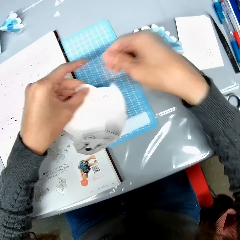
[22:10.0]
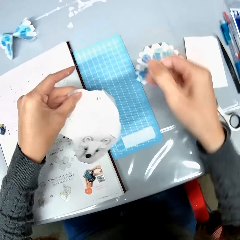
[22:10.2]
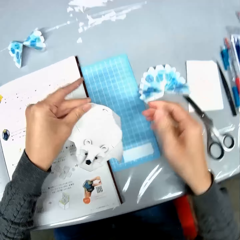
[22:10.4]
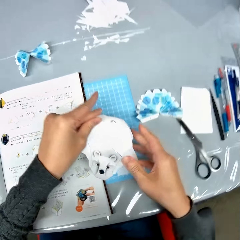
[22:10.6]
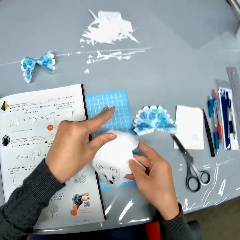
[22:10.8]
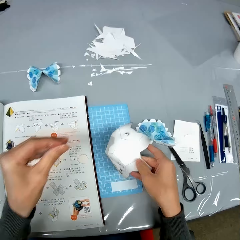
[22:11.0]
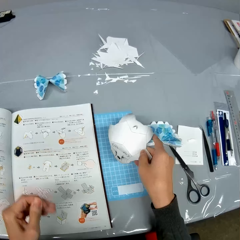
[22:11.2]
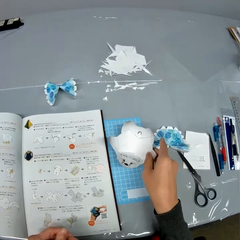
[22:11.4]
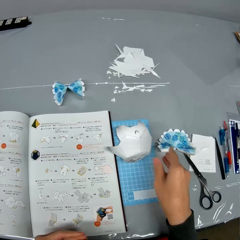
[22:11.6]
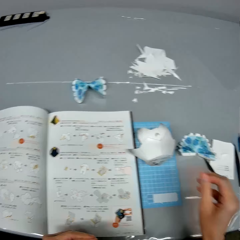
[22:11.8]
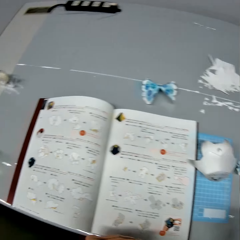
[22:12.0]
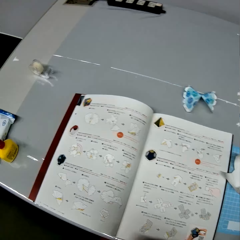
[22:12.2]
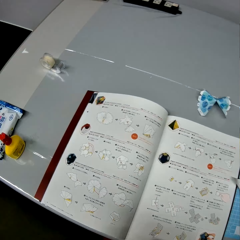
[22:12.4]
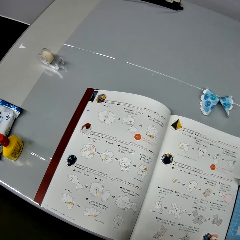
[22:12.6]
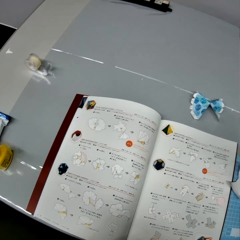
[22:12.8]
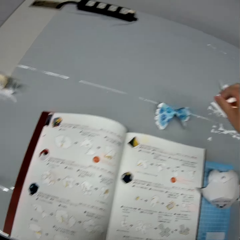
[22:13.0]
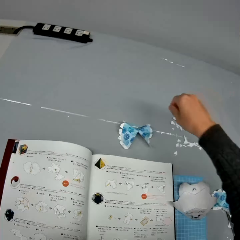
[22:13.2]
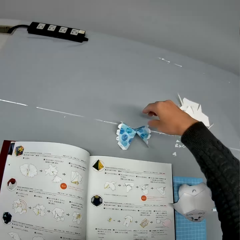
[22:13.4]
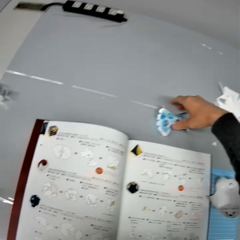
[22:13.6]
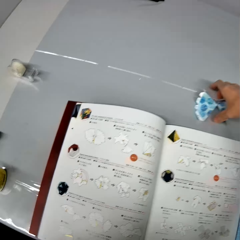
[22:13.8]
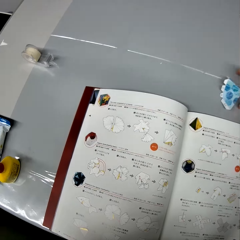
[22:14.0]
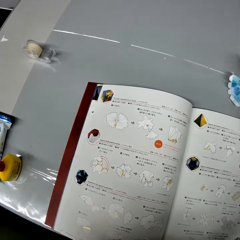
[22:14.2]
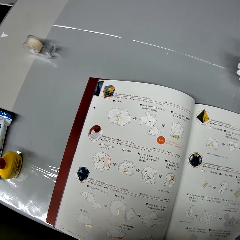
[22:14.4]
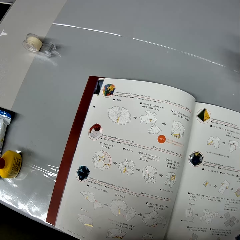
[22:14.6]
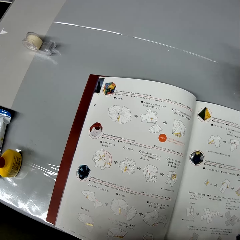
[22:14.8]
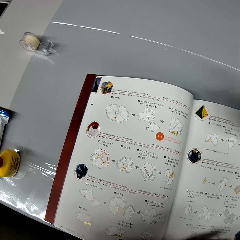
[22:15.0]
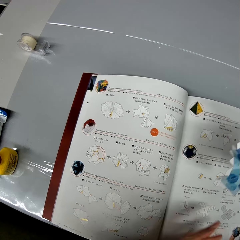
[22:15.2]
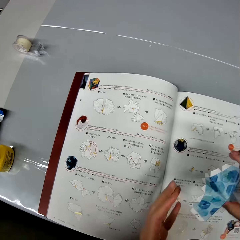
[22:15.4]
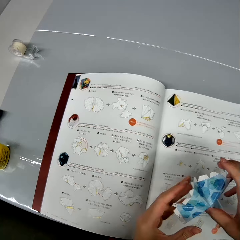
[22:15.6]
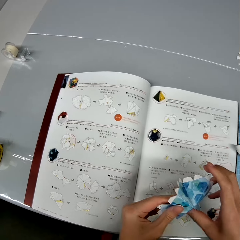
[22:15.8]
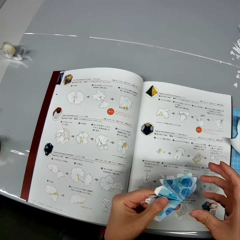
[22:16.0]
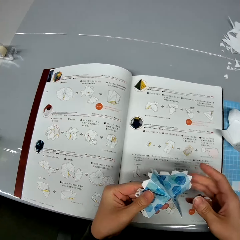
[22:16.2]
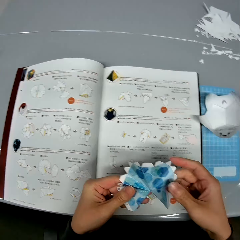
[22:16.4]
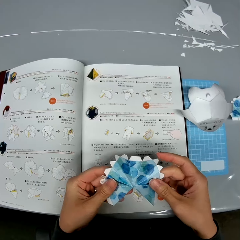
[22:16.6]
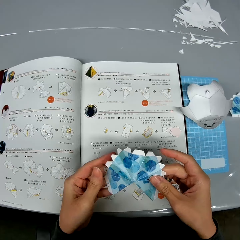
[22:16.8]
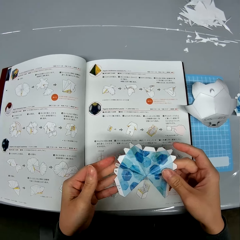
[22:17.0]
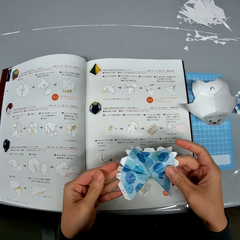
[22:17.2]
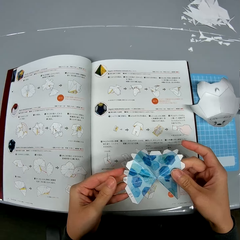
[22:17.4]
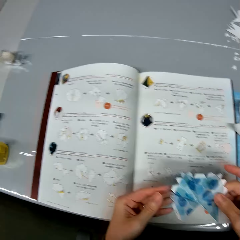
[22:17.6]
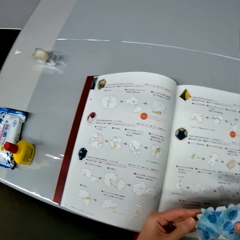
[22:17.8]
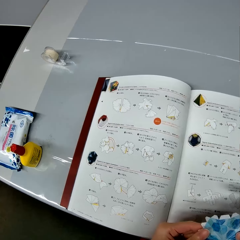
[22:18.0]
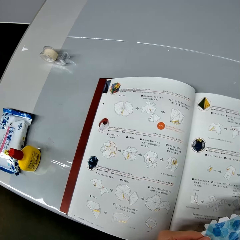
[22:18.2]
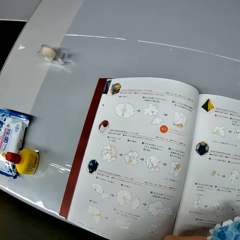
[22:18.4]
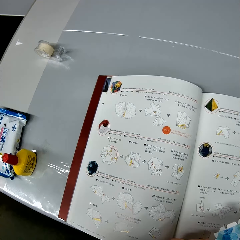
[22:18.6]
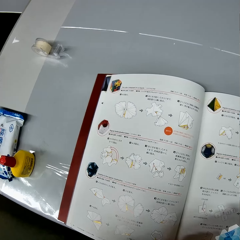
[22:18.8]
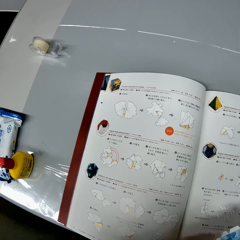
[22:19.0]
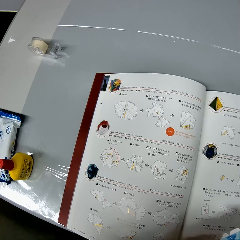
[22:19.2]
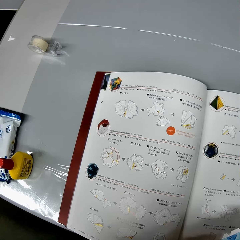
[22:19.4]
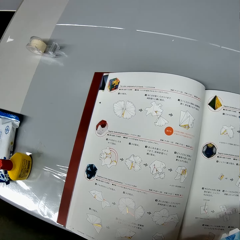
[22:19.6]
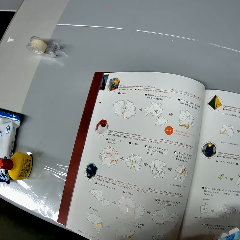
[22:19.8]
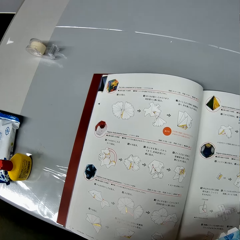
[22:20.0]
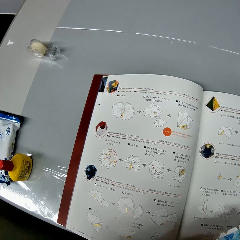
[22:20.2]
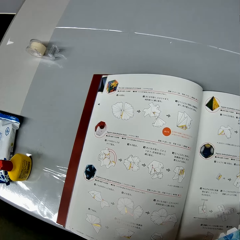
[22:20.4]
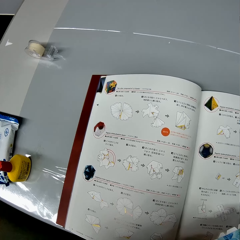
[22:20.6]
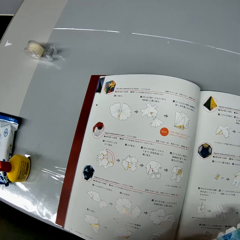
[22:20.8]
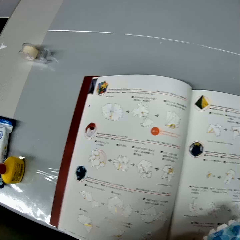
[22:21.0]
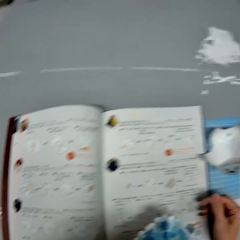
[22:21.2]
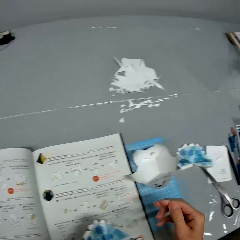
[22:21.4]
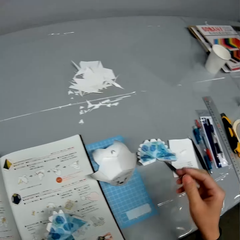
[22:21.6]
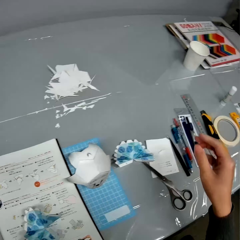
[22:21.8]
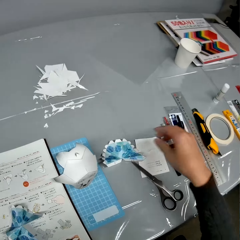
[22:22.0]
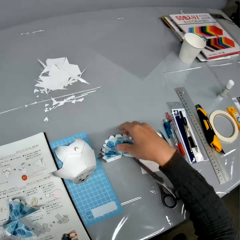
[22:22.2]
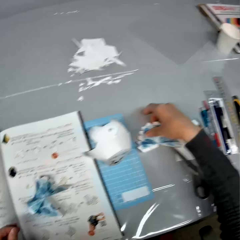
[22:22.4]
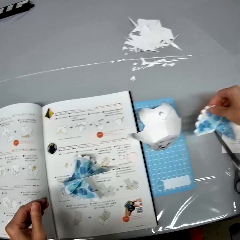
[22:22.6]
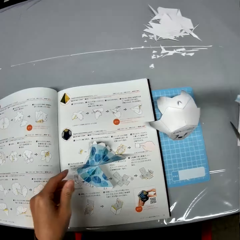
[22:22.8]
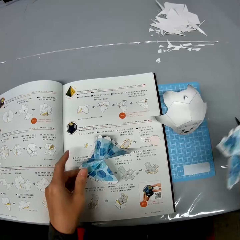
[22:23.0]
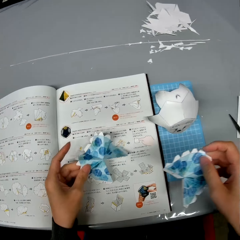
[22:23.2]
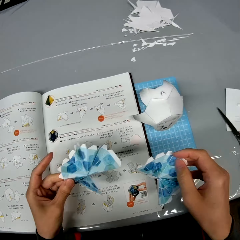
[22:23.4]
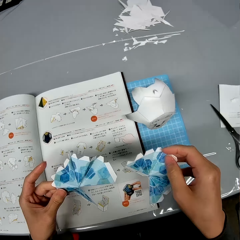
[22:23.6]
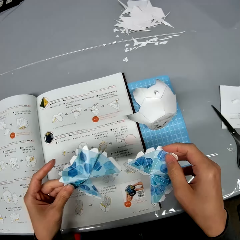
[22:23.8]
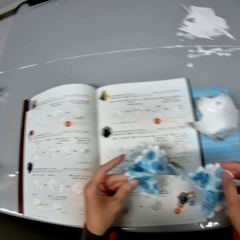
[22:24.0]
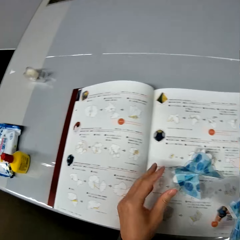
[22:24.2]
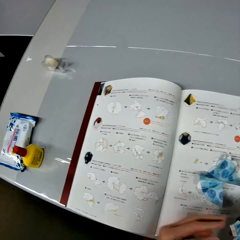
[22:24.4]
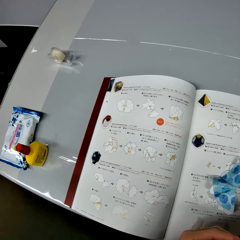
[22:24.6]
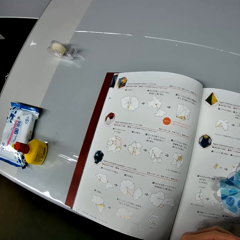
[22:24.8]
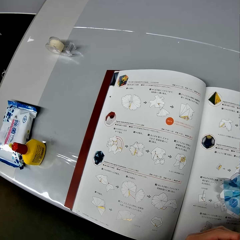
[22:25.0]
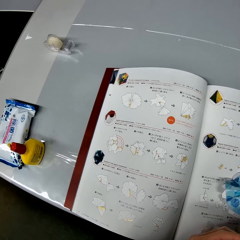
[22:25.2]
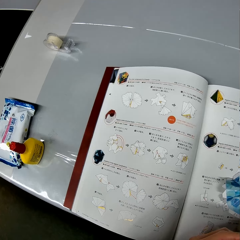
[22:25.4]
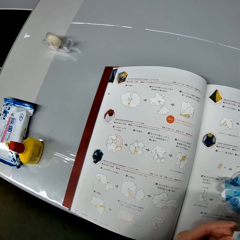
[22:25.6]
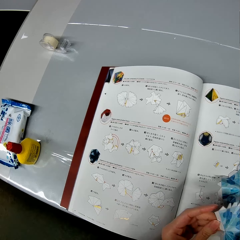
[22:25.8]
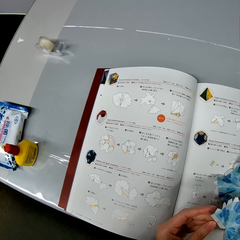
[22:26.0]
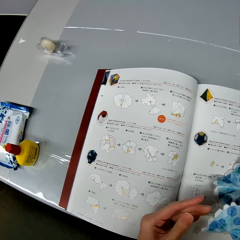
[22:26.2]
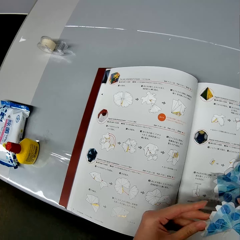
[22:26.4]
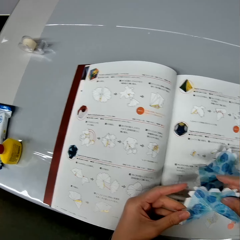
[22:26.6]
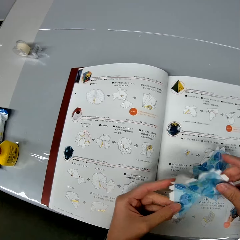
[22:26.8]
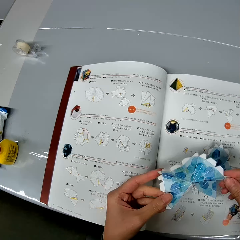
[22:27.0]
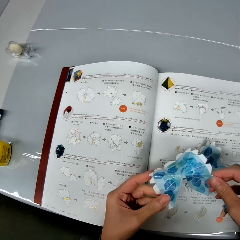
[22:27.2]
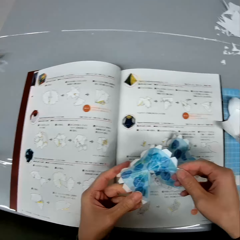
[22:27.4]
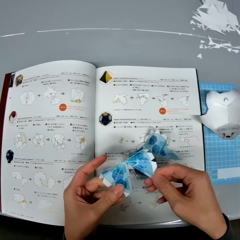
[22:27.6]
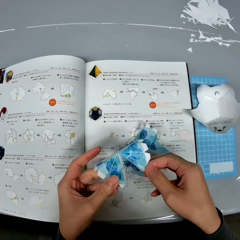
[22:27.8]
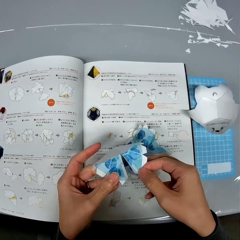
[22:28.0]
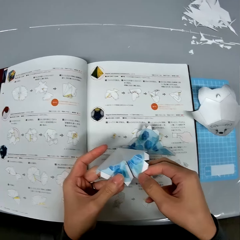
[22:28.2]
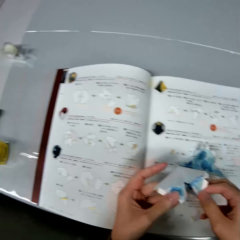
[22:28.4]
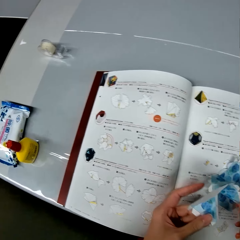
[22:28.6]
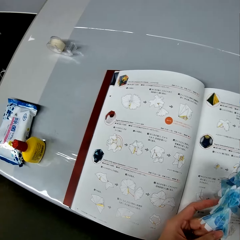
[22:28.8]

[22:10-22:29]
The camera wearer drops the bat-like paper design or craft paper on the cutting mat on the table. He looks around. He picks up a blue paper design from the table with his right hand. He passes the blue paper design from his right hand to his left hand. He looks at the craft paper. He looks at the instruction booklet. He turns around. He picks up another paper design from the table with his right hand. He picks up a craft paper from the instruction booklet. He looks at the craft papers. He drops the blue paper design in his left hand on the table. He turns around. He looks at the instruction booklet. He crafts a piece of paper. He examines the paper design in his hands.

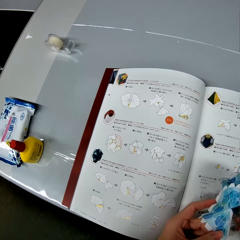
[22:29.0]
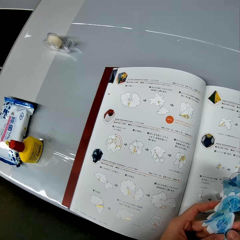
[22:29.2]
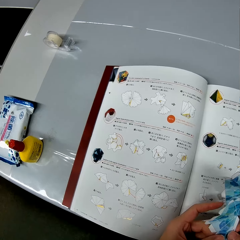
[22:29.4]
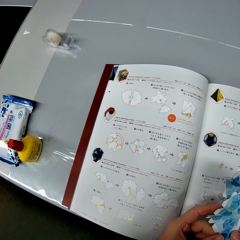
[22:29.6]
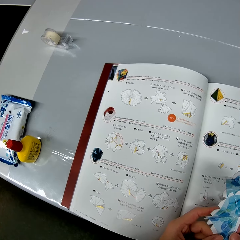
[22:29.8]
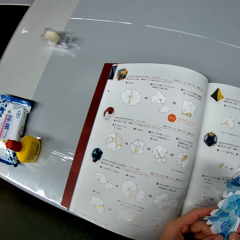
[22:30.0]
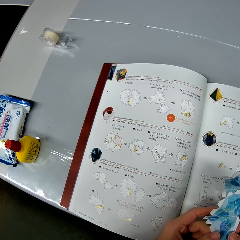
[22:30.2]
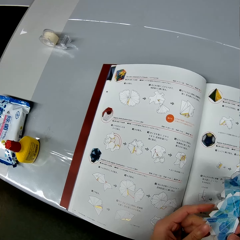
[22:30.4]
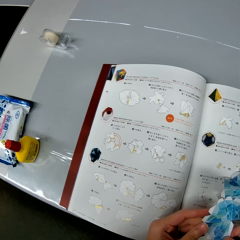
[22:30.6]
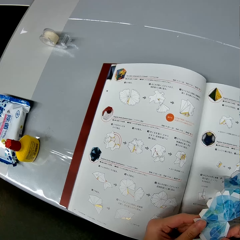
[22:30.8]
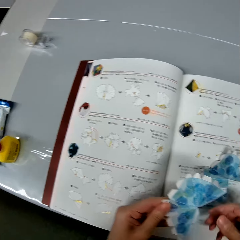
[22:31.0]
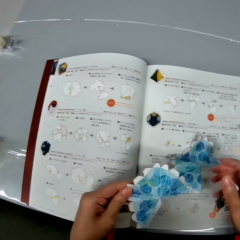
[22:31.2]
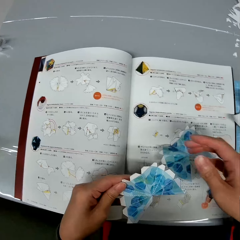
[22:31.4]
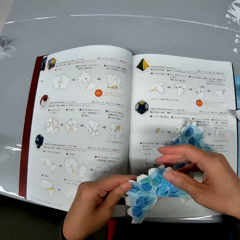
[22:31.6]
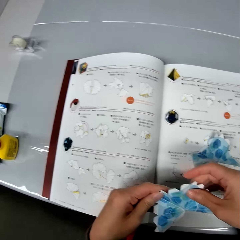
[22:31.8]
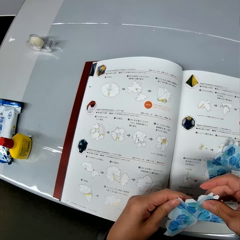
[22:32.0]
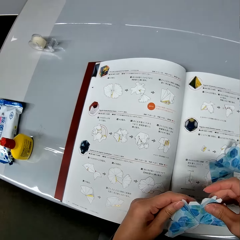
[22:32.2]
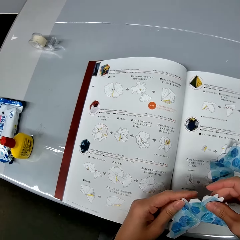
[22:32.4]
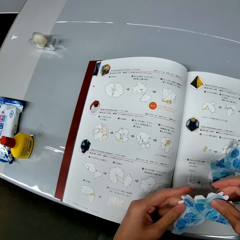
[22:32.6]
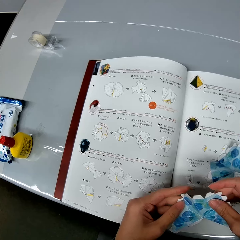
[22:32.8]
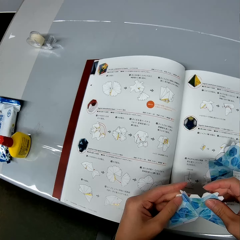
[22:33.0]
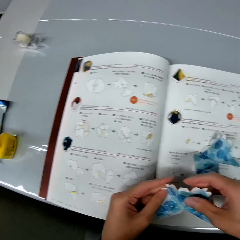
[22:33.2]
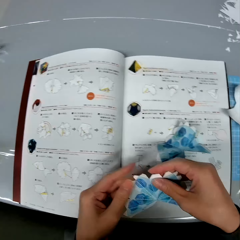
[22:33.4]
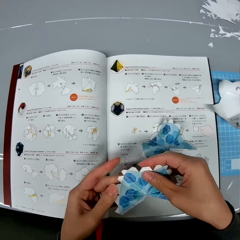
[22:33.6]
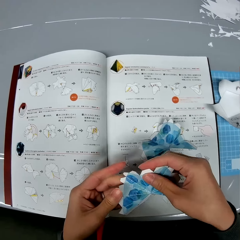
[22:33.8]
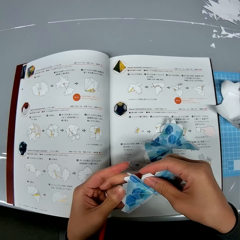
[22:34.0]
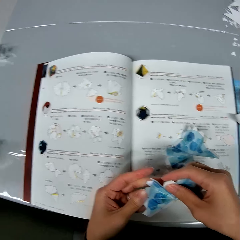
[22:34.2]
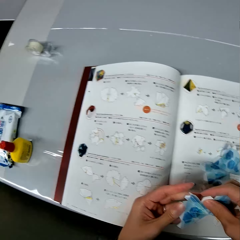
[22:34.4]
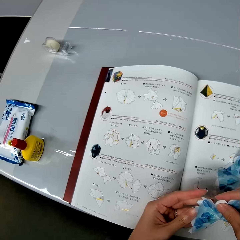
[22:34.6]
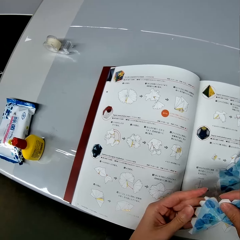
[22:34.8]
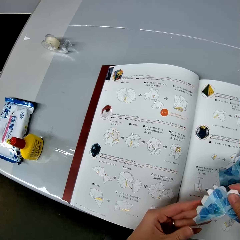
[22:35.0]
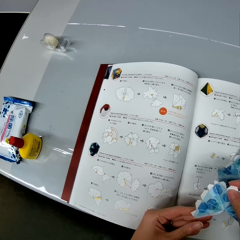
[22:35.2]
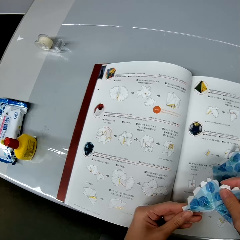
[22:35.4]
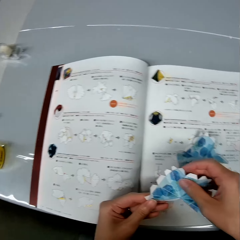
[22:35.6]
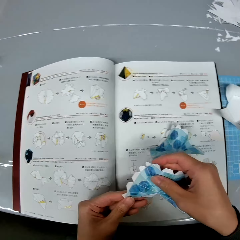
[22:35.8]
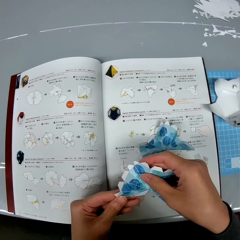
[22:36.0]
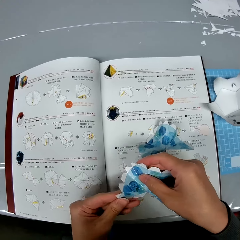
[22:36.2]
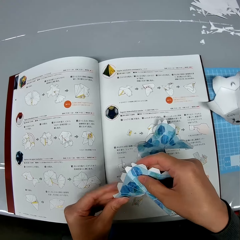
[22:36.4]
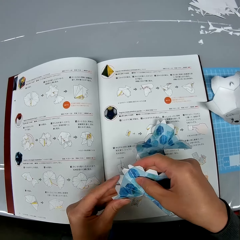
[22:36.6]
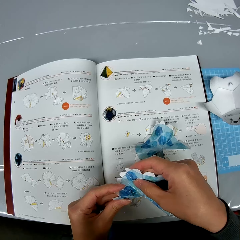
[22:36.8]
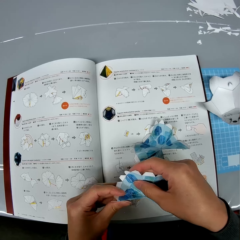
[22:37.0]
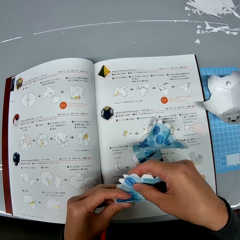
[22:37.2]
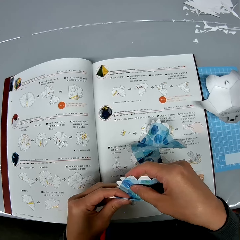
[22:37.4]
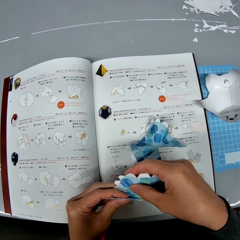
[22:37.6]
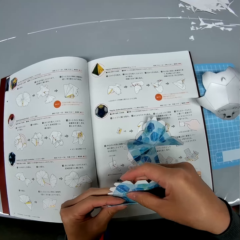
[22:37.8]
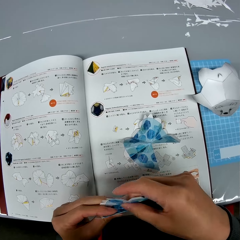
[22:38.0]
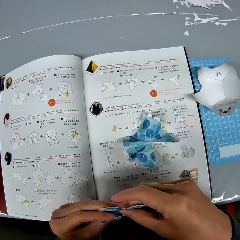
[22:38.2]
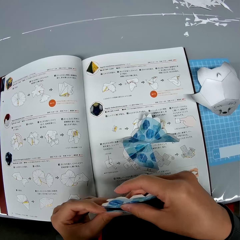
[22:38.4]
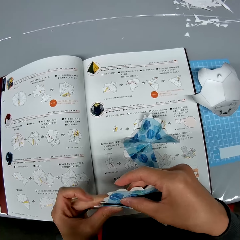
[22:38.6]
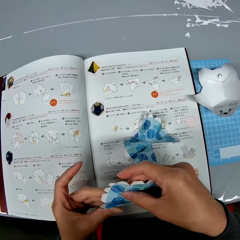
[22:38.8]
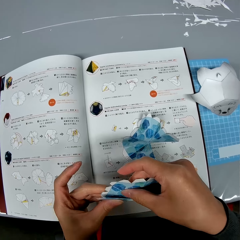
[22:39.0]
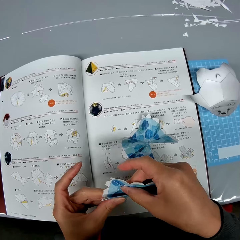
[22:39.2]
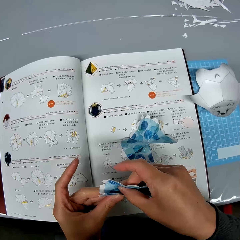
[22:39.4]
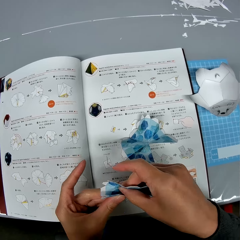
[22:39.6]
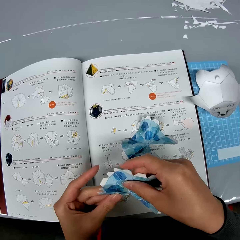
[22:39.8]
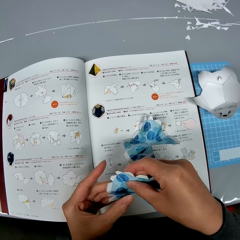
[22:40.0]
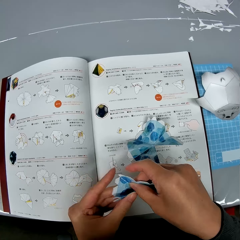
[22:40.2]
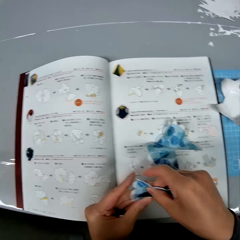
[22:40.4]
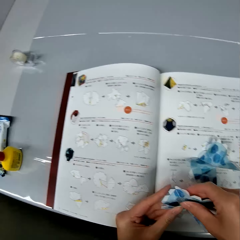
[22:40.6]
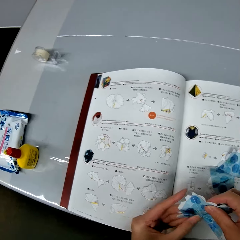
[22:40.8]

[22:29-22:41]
The camera wearer looks at the instruction booklet. They craft a piece of paper. They look at the craft paper. They look at the instruction booklet. They craft a piece of paper.
